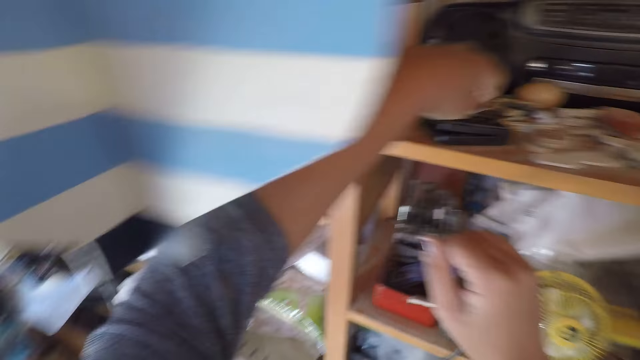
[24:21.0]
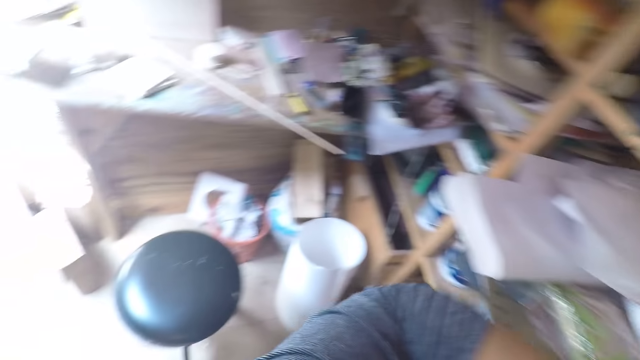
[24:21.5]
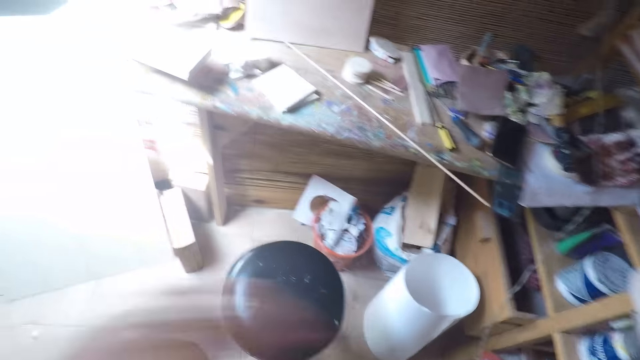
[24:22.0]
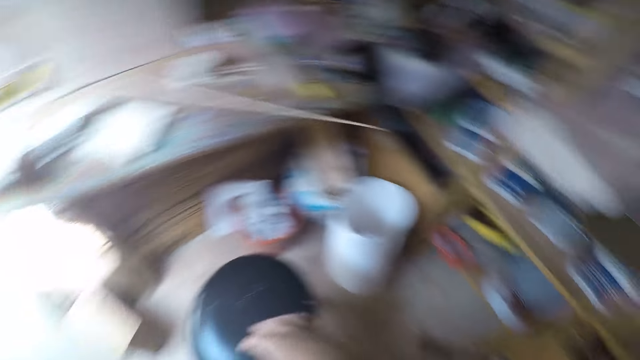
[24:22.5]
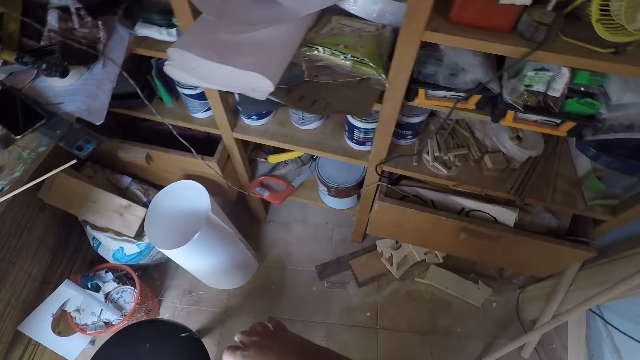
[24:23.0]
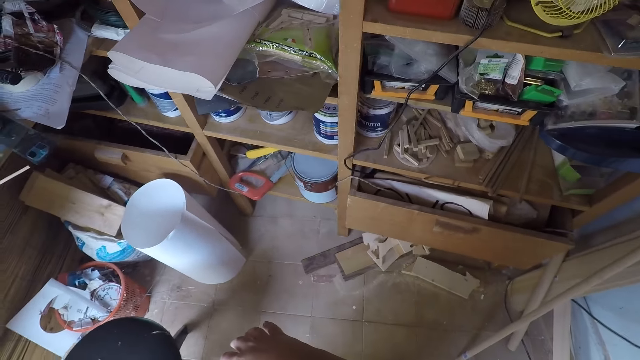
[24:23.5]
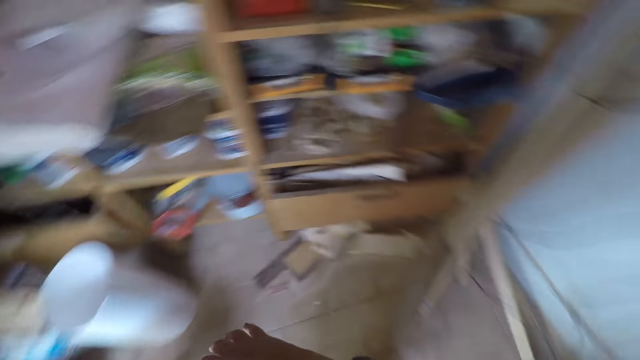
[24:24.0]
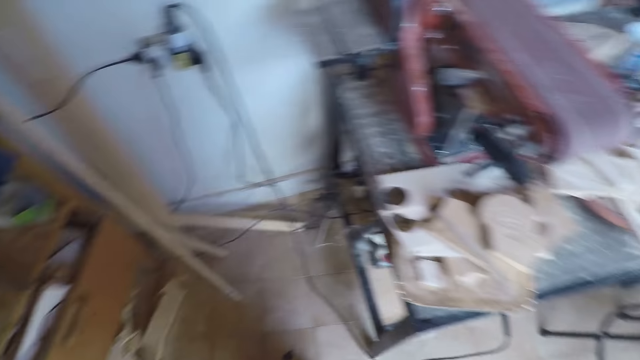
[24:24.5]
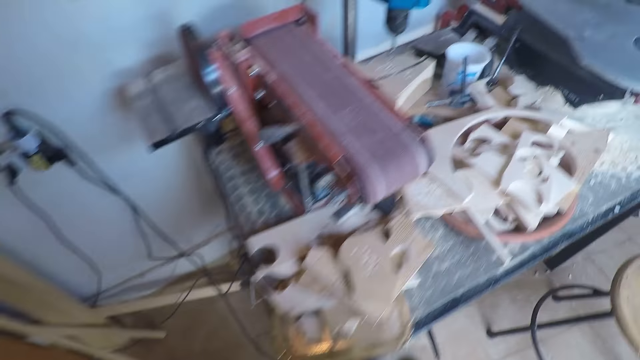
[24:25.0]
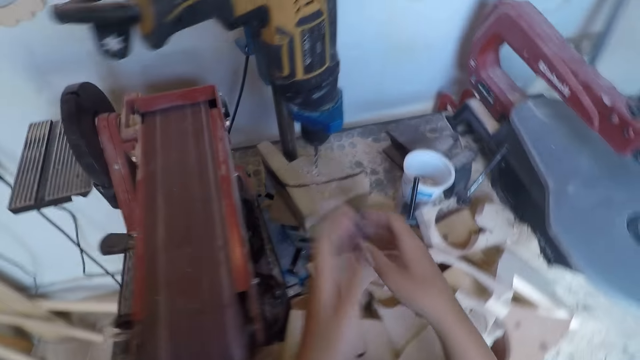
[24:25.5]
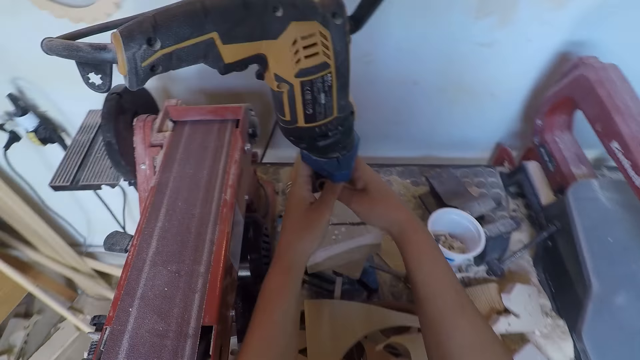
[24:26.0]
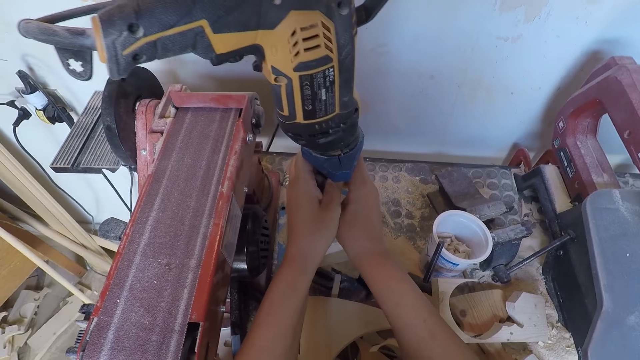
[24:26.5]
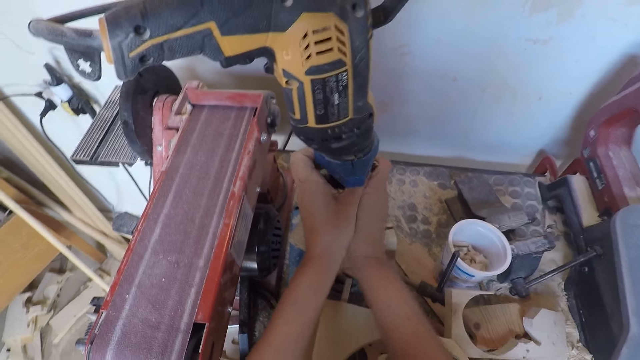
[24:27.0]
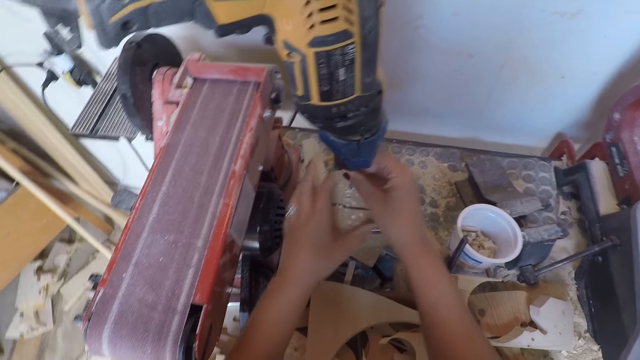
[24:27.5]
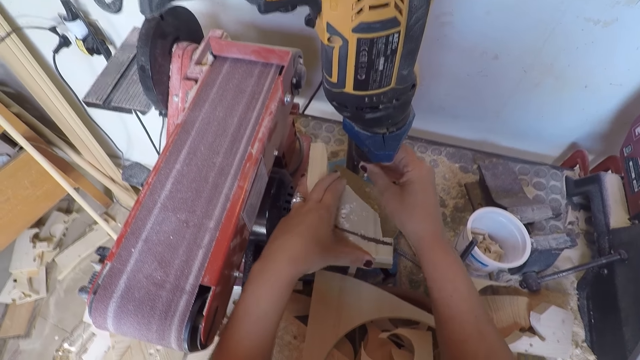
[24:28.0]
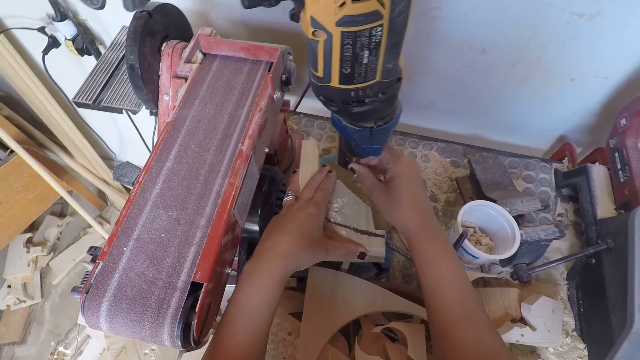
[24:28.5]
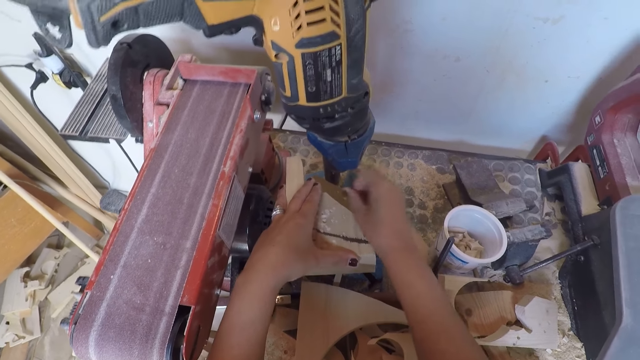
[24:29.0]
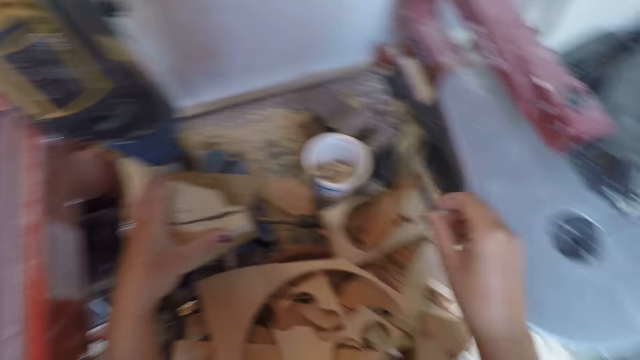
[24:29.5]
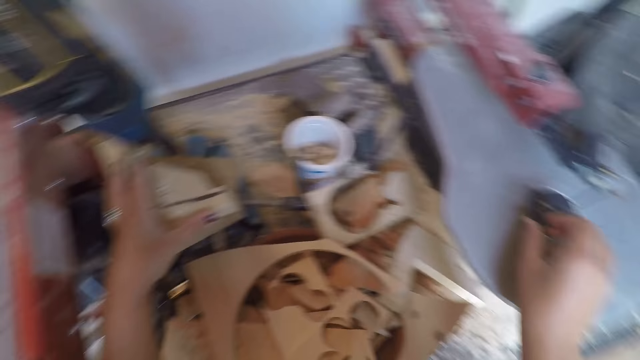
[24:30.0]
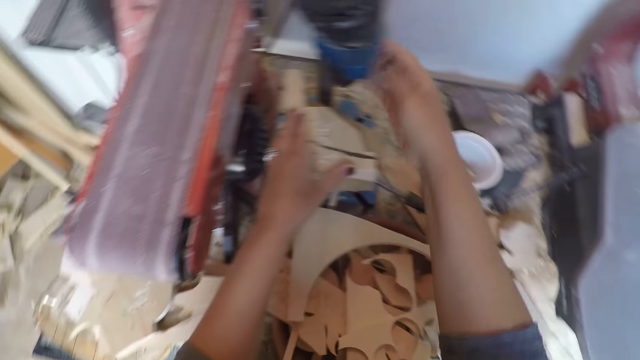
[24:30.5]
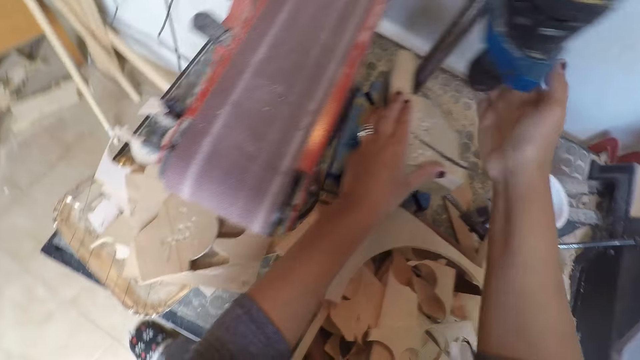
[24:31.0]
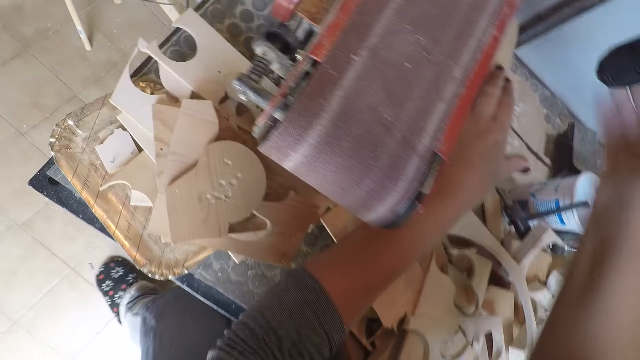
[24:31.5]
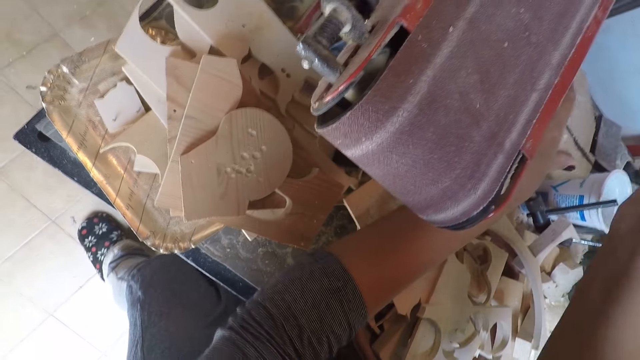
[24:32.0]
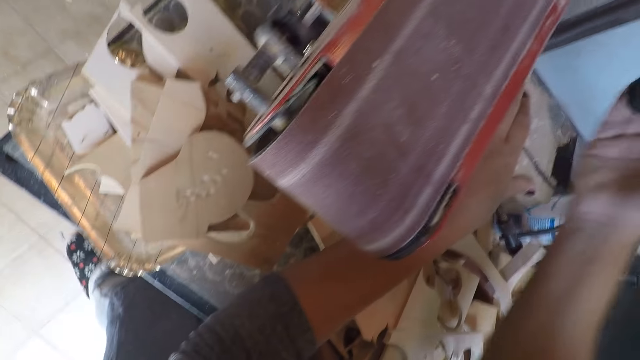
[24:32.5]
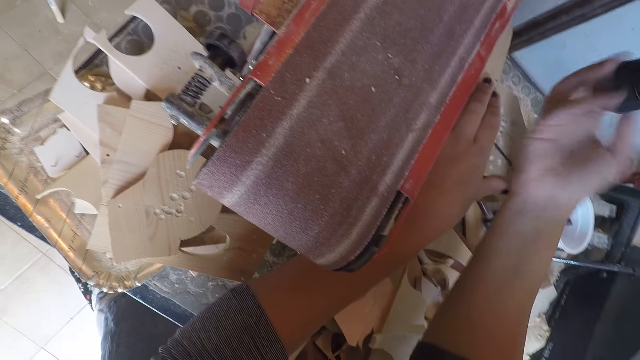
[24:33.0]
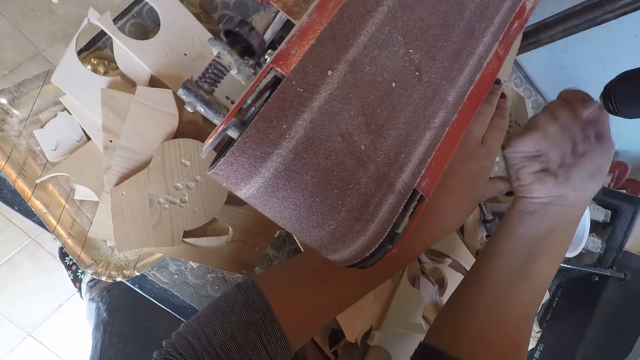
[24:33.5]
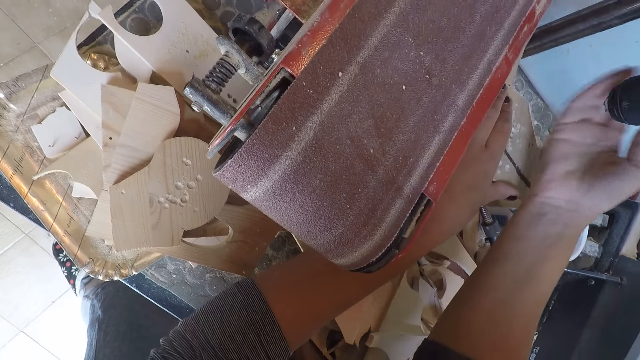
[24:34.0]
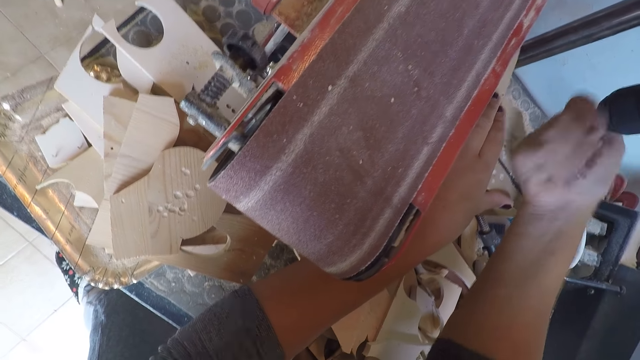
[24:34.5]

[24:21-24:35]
The camera wearer closes the box of the caliper with his left hand. He walks towards the drilling machine. He adjusts the drill chuck with both hands. He holds a piece of wood on the drilling machine with his left hand. He moves the piece of wood. He removes the drill from the drilling machine with his right hand. He places the drill on the scroll saw with his right hand. He adjusts the drill chuck with his right hand.

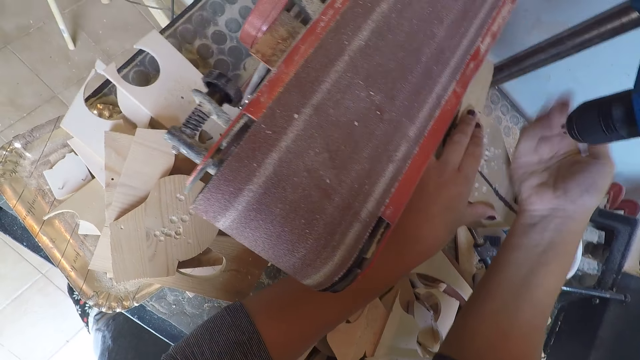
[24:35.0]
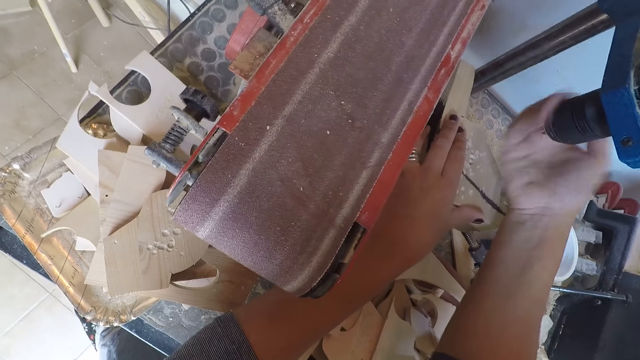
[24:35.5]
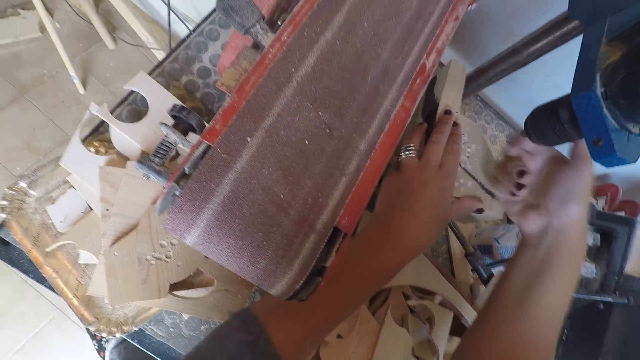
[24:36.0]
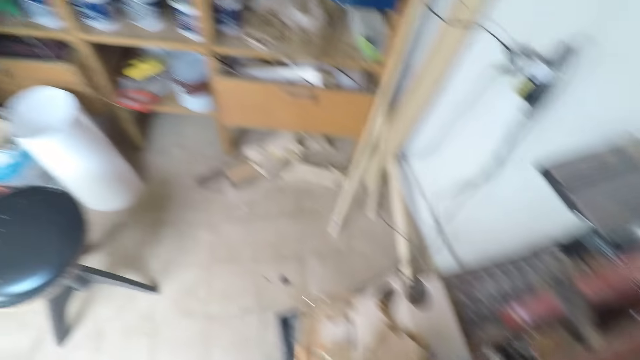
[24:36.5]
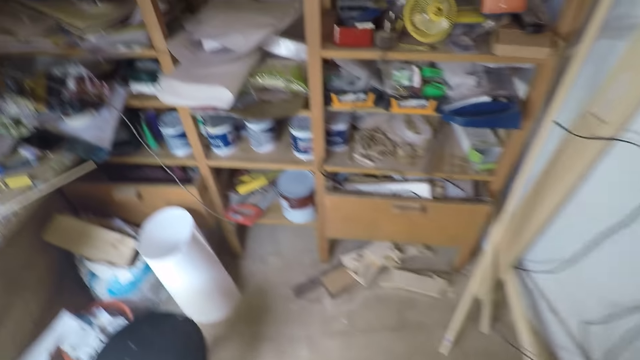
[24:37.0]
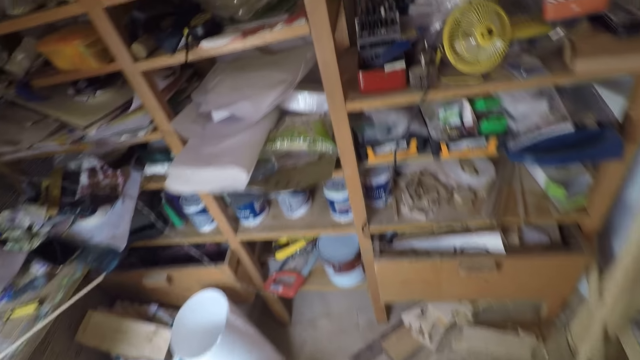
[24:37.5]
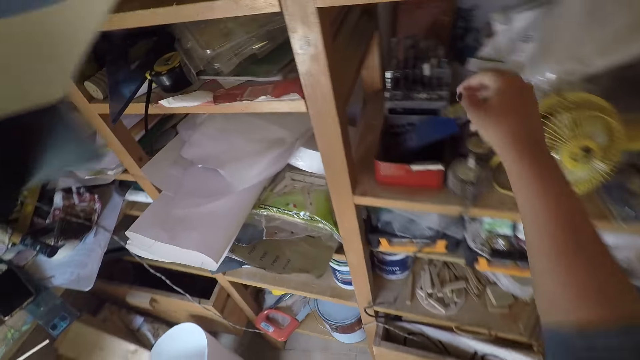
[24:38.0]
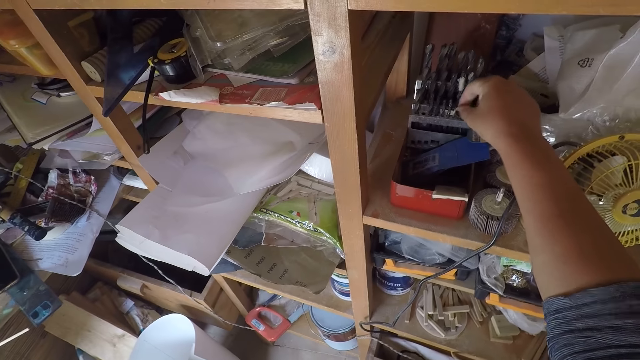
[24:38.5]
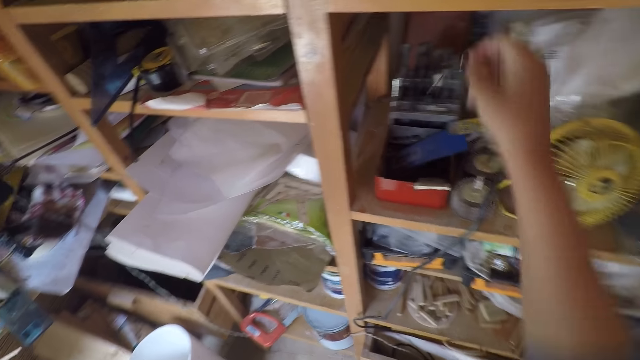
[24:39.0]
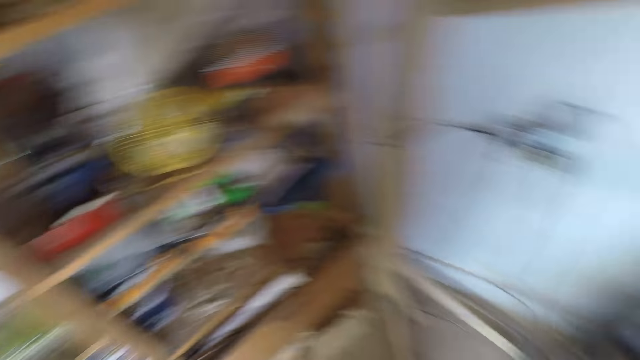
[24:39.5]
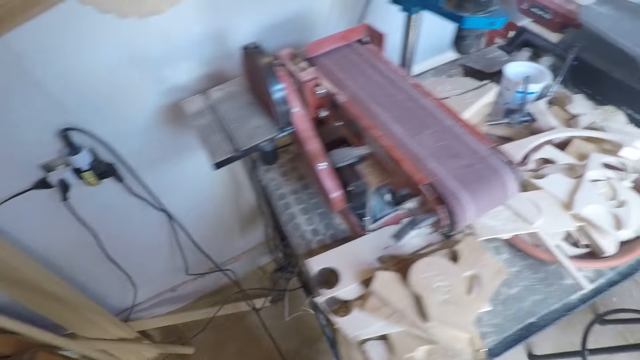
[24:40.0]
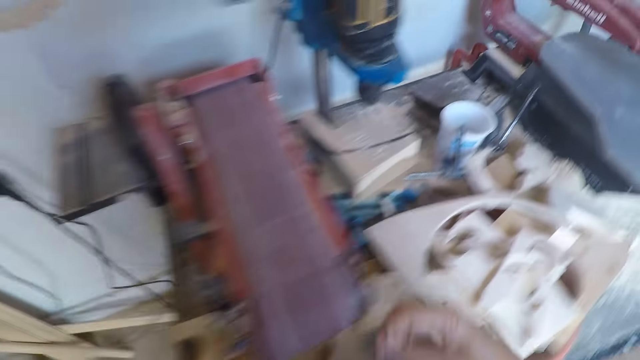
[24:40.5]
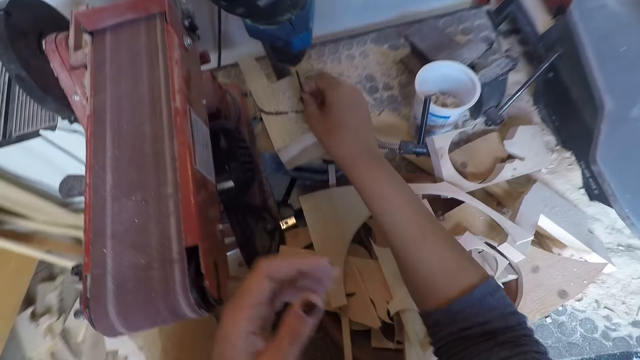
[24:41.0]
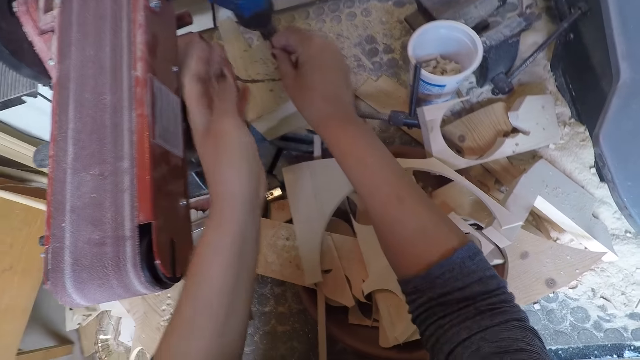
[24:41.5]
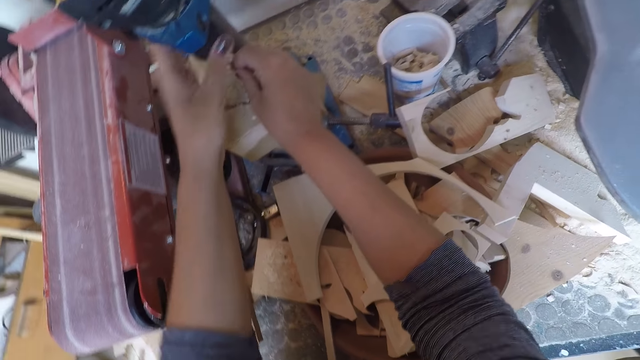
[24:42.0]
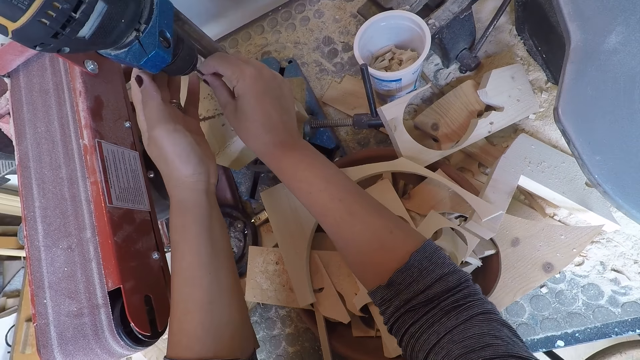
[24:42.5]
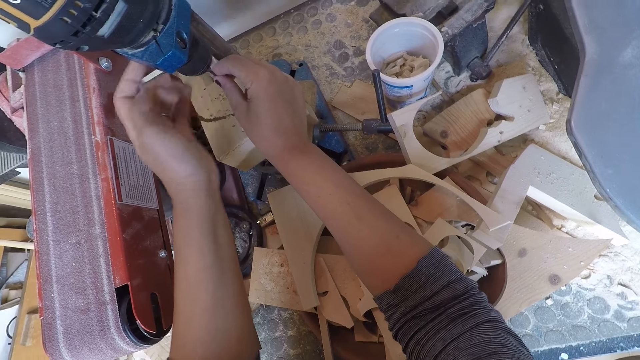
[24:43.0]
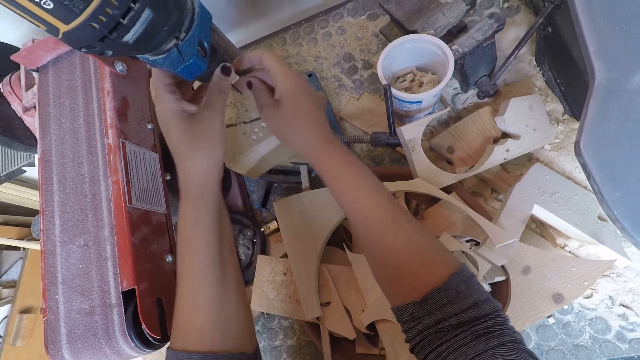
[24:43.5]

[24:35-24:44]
The camera wearer adjusts the wood on the drilling machine with his left hand. He walks towards the workshop shelf. He picks up a drill from the drill container on the workshop shelf with his right hand. He walks towards the drilling machine. He fixes the drill into the drilling machine with his right hand. He adjusts the drill chuck with his left hand.
